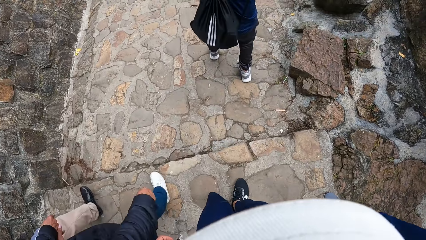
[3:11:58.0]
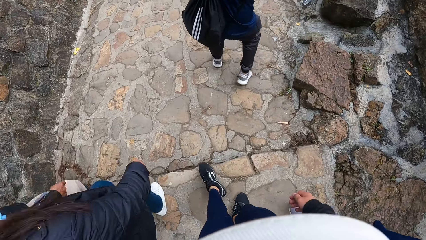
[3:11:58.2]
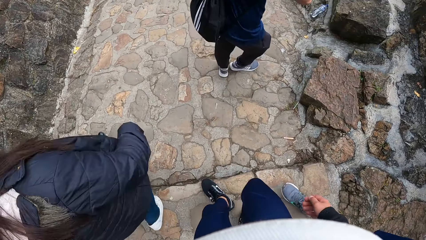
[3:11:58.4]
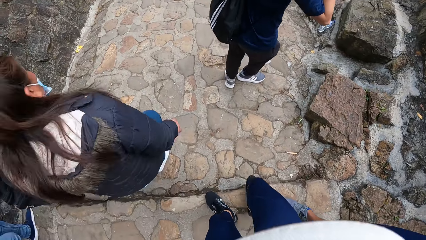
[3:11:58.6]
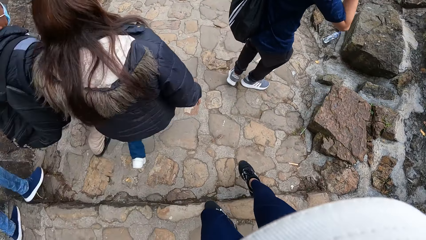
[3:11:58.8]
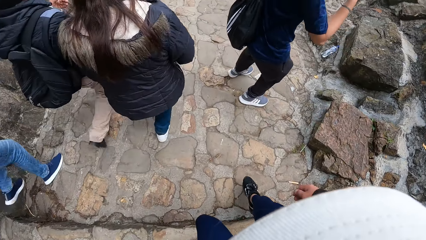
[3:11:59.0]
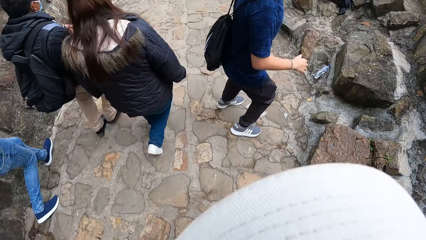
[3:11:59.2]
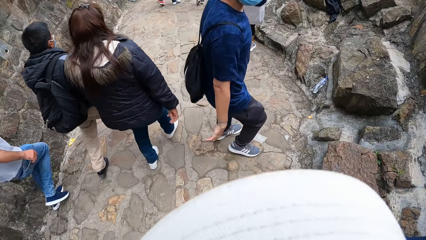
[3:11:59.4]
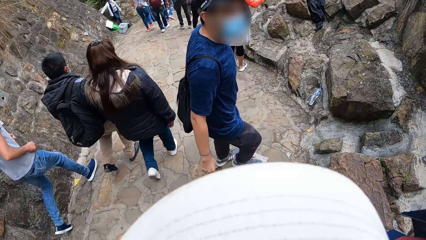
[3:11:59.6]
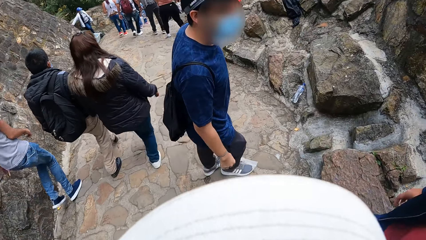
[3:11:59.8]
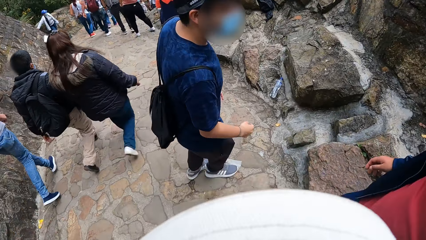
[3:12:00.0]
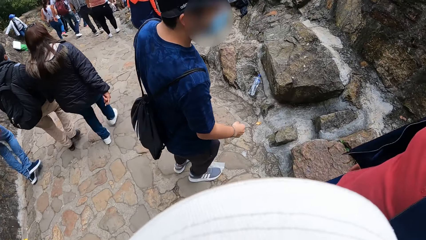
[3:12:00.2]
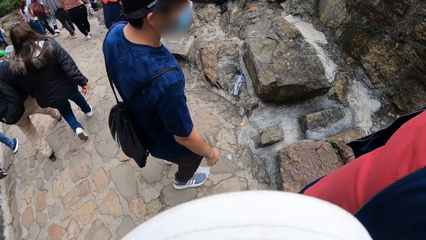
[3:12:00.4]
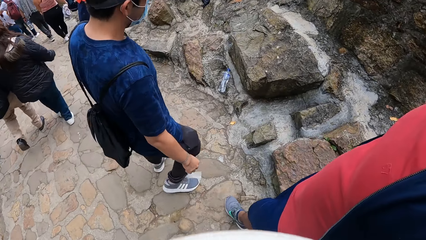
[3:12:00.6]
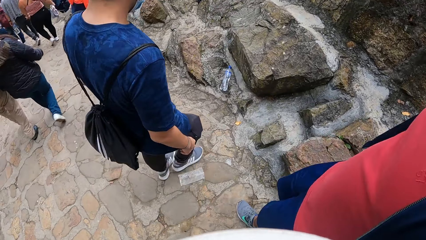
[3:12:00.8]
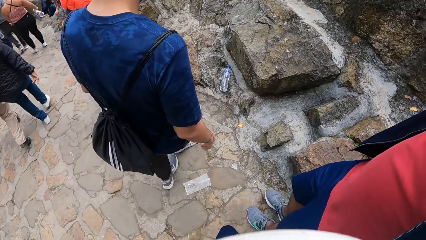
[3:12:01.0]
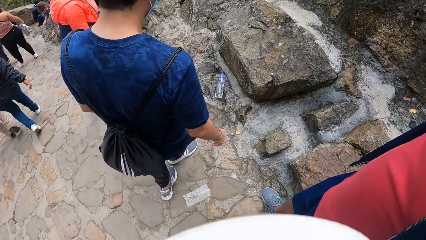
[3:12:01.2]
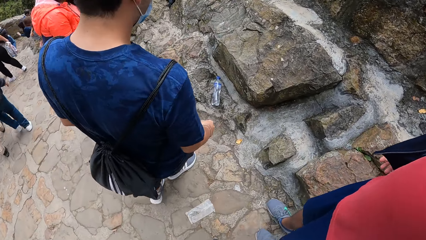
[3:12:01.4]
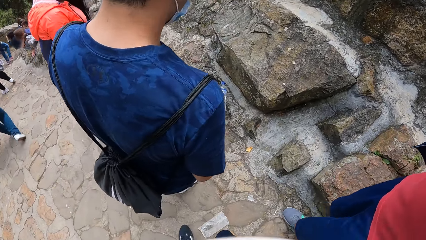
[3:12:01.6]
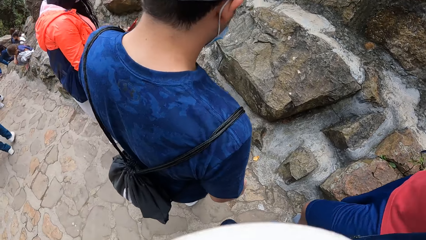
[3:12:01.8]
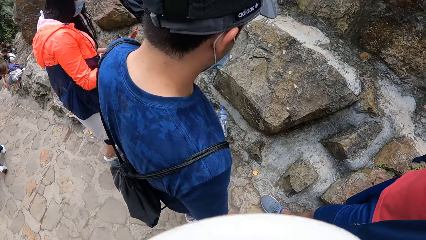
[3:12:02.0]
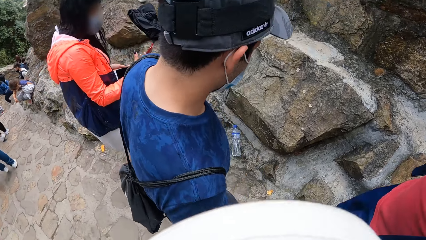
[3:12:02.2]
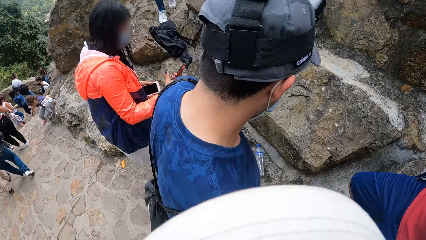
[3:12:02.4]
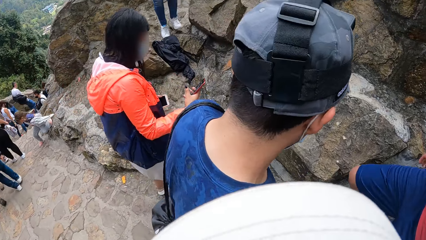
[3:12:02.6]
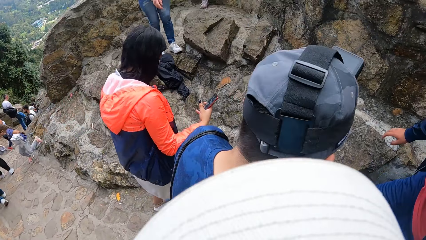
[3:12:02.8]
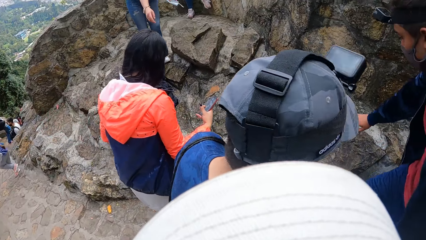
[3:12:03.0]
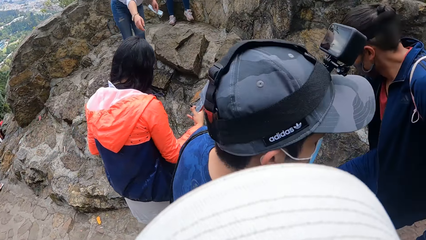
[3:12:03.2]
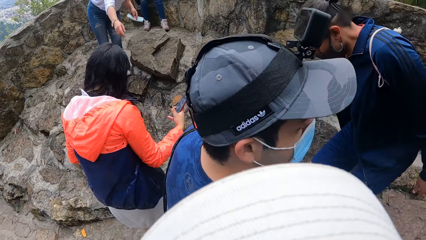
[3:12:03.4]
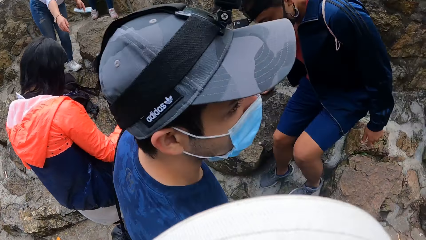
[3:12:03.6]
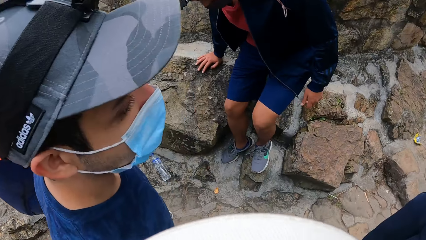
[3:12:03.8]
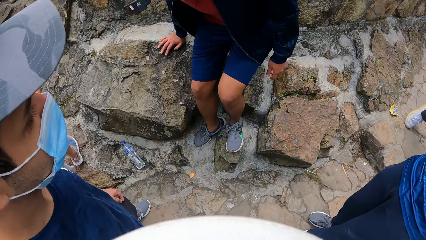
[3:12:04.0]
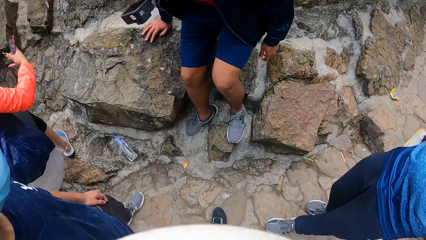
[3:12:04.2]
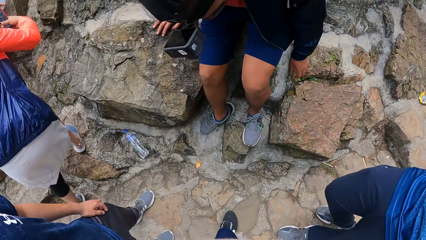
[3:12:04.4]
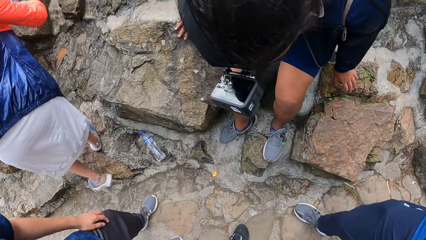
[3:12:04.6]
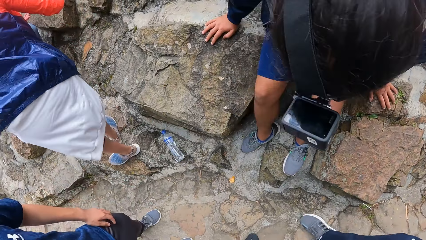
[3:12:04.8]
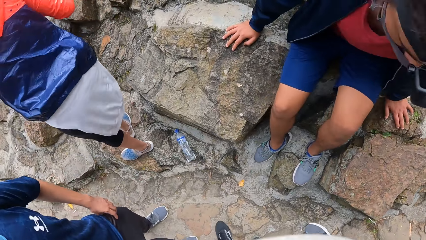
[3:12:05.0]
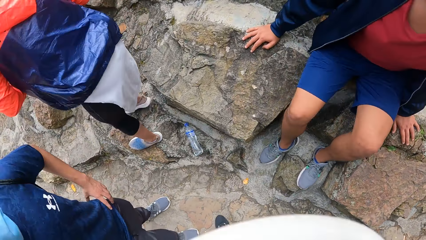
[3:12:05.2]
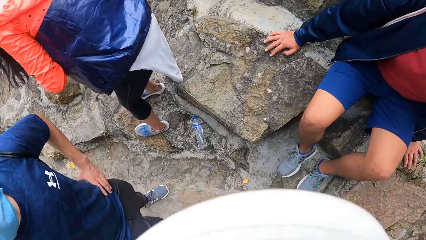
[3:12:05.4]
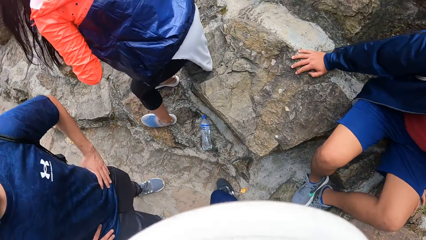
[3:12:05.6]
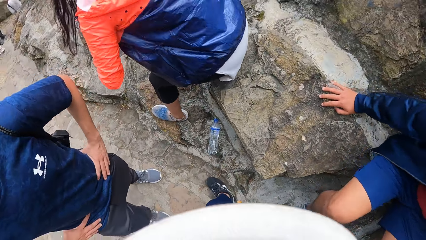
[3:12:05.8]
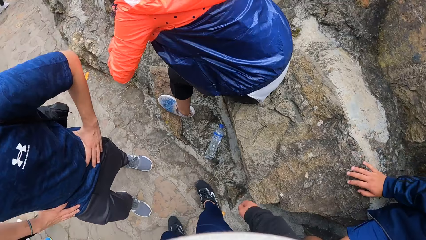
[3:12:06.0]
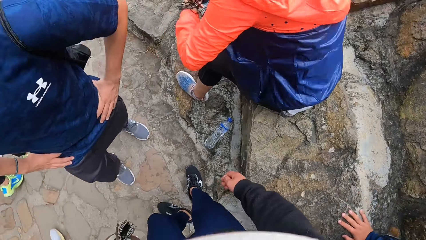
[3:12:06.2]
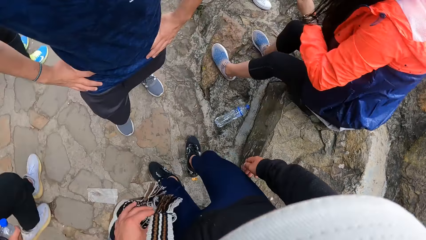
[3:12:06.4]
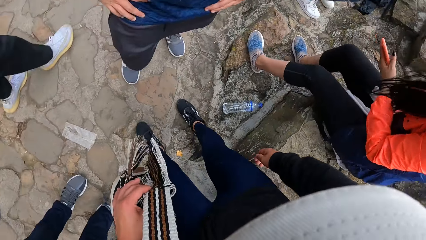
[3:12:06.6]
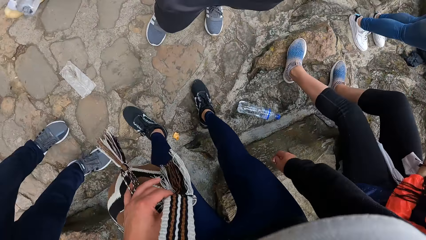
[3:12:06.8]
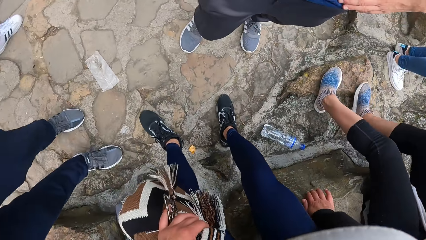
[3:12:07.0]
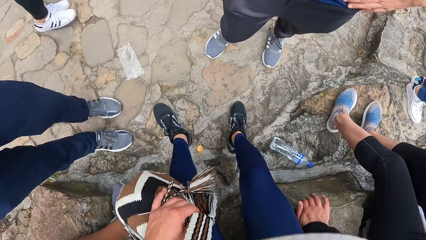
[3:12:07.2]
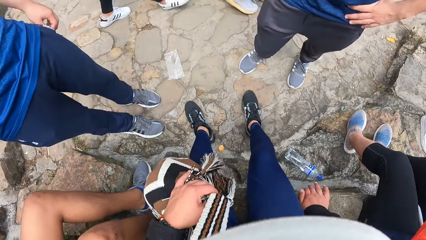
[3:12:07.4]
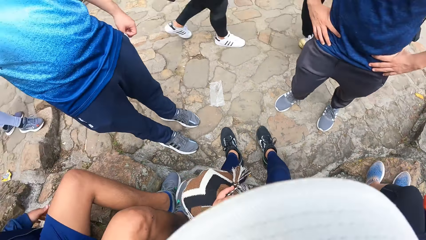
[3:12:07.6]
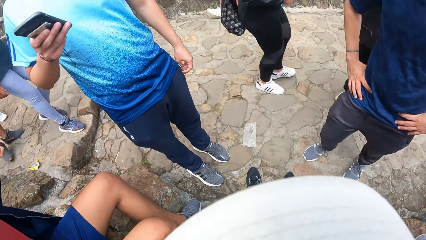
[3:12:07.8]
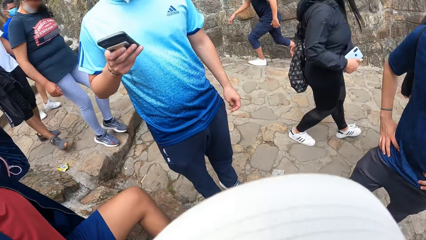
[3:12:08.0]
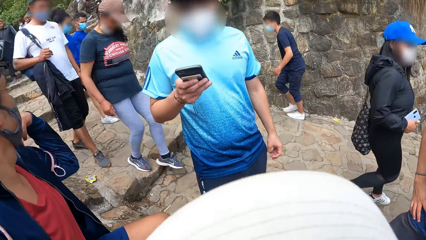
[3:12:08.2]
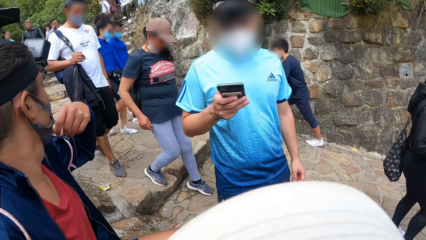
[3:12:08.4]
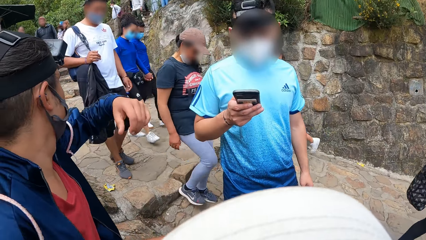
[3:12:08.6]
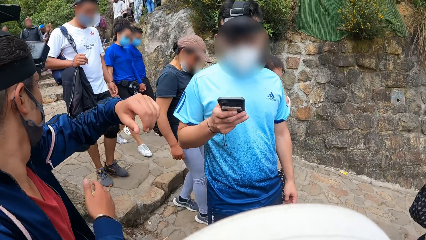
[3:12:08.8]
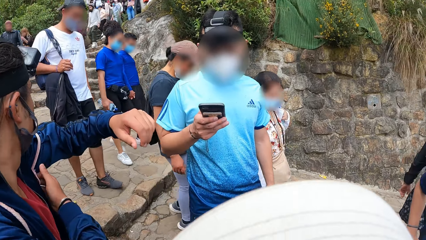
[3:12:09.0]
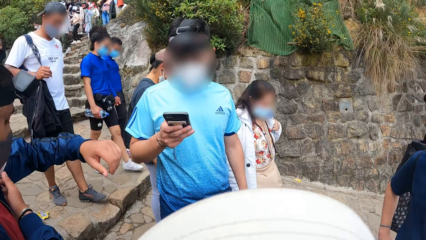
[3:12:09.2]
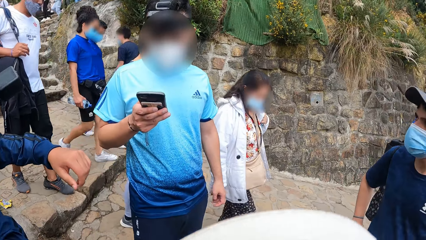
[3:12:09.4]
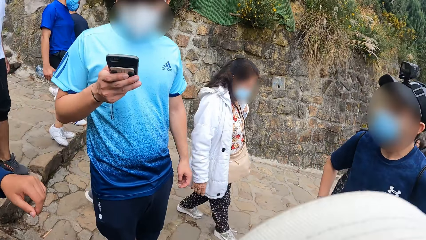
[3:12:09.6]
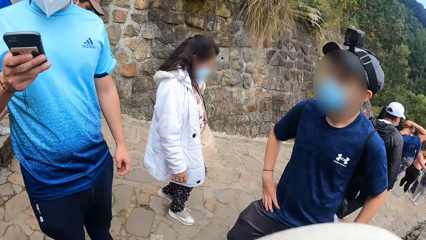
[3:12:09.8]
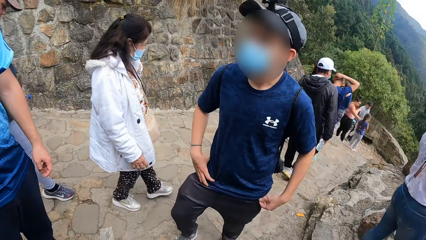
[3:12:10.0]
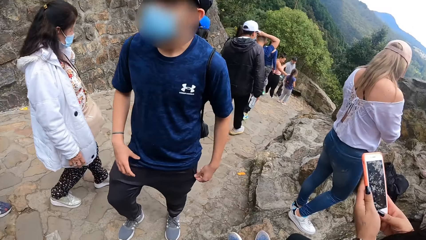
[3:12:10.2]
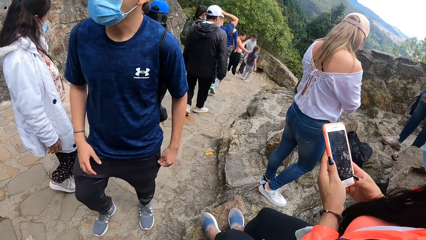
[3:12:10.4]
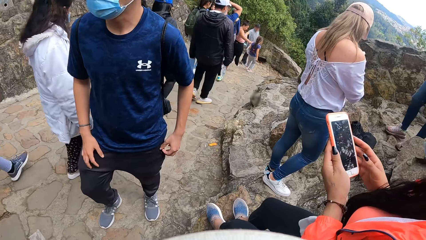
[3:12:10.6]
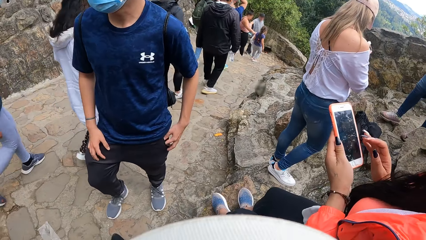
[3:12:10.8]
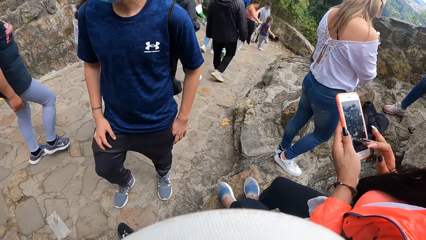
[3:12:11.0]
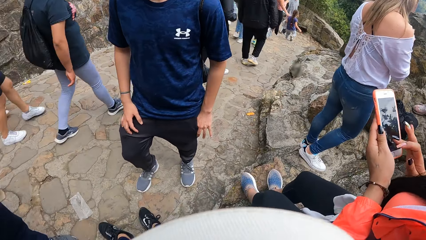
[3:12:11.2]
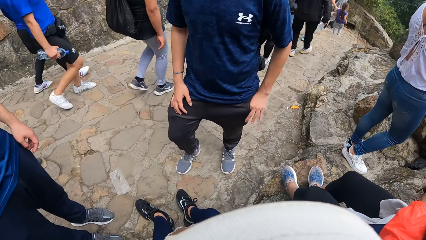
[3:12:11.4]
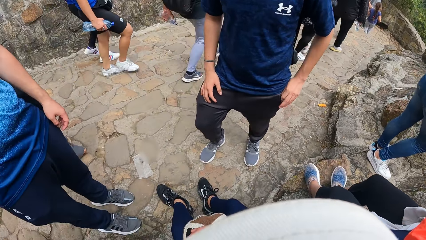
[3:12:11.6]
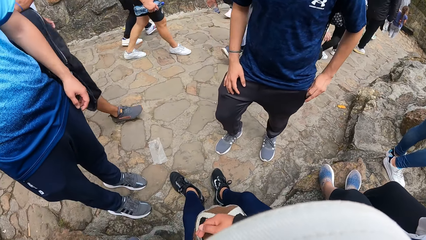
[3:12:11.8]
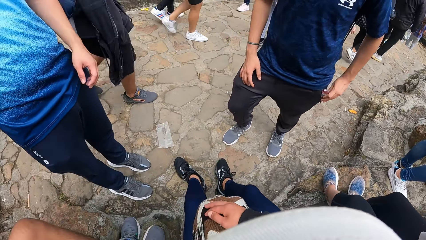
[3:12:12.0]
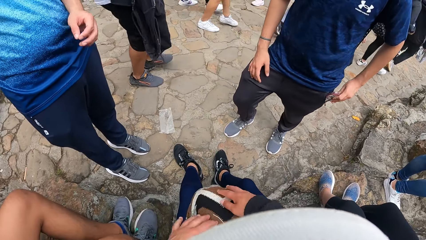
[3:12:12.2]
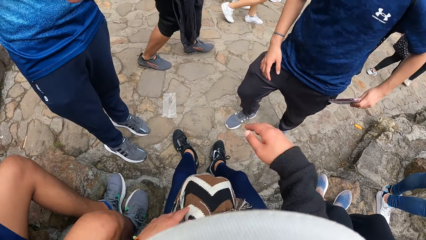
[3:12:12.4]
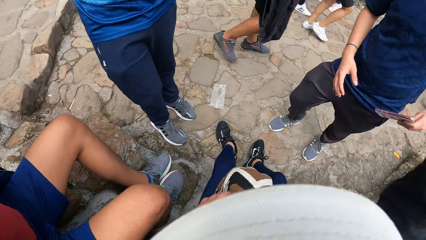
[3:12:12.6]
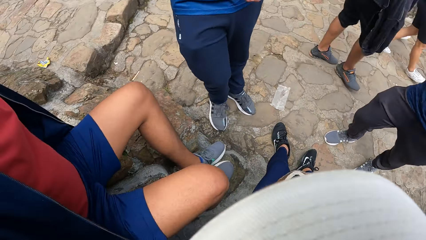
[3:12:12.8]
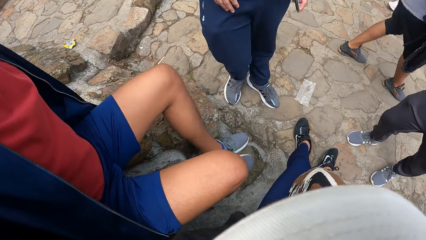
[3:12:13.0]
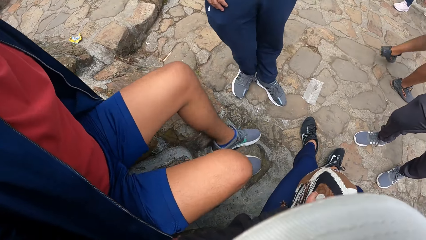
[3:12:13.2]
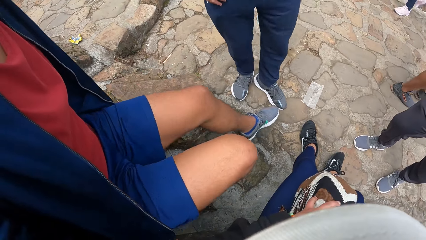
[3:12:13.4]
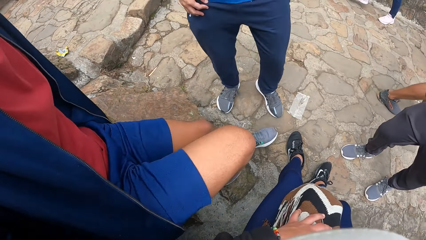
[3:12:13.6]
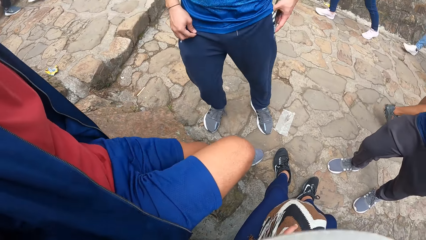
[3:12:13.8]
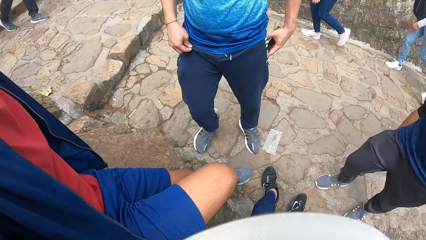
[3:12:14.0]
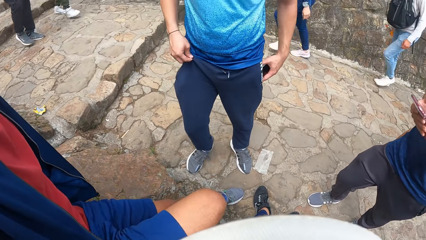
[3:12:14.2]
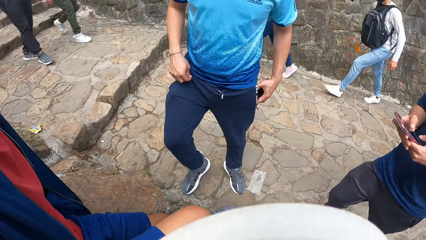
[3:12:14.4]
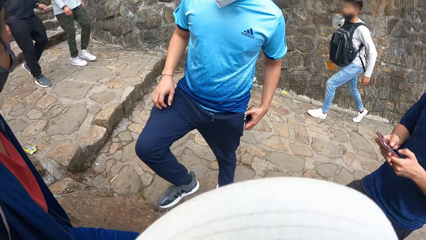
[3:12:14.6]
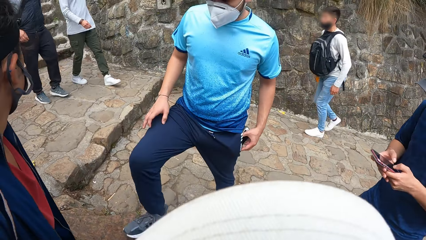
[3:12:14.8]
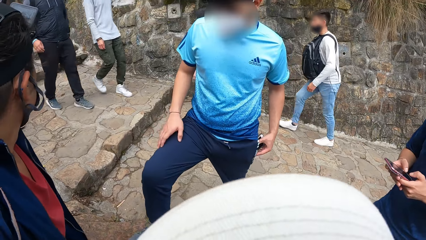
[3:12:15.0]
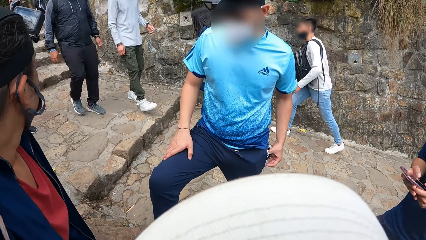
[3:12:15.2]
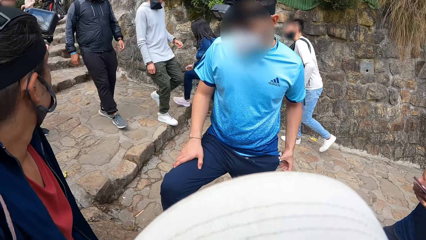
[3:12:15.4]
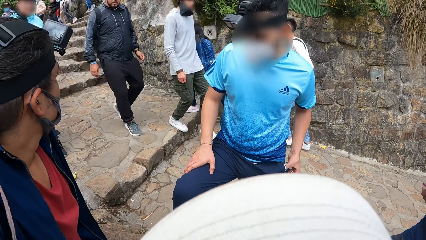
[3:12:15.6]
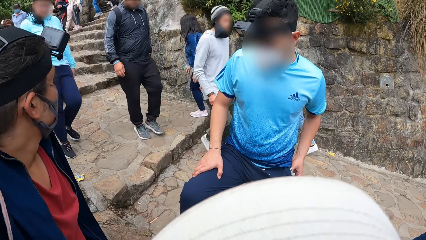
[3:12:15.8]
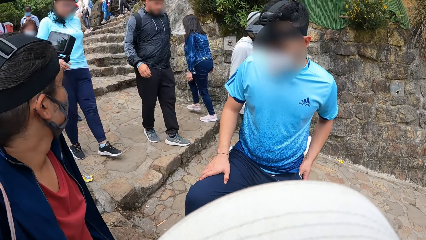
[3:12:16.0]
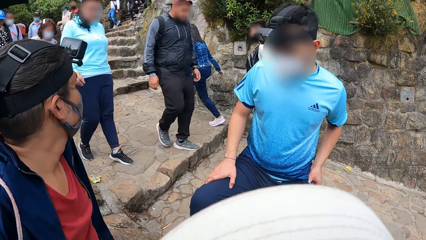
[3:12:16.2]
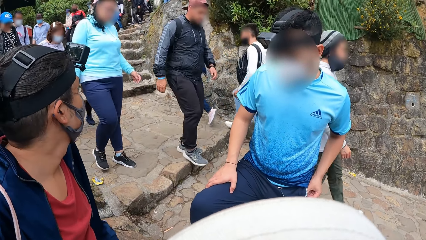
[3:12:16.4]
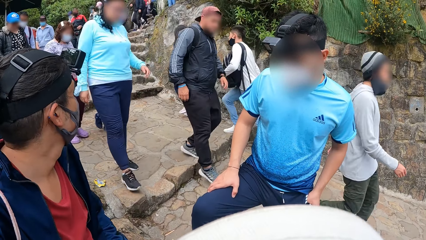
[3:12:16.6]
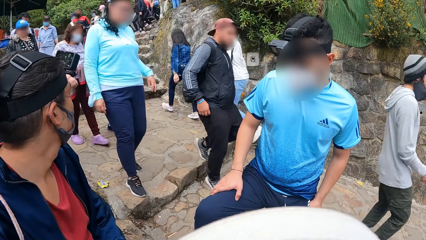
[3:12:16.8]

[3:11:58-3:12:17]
A man sits on a rock. A woman sits on the rock. The camera wearer sits on the rock. She places her right hand on the rock. The man touches his left armpit with his right hand. The camera wearer looks around. The woman presses a phone in her left hand with her right hand. Another man removes a phone from his joggers pocket with his left hand. The camera wearer touches her head with her right hand. A third man adjusts his joggers with his right hand, puts a phone in his joggers pocket with his left hand, places his right leg on a rock, and places his right hand on his right lap. The second man presses the phone with both hands.
